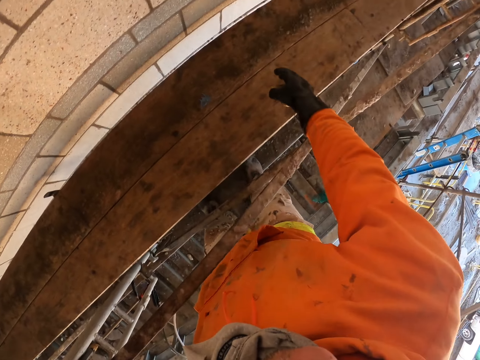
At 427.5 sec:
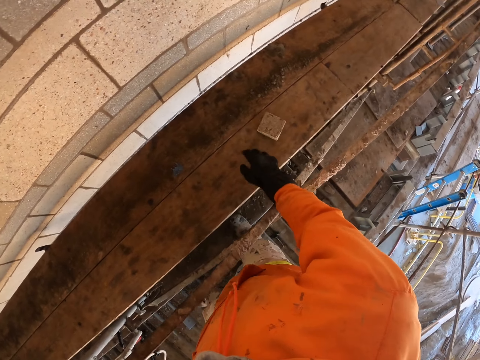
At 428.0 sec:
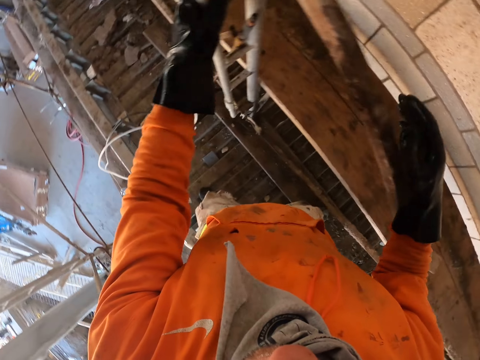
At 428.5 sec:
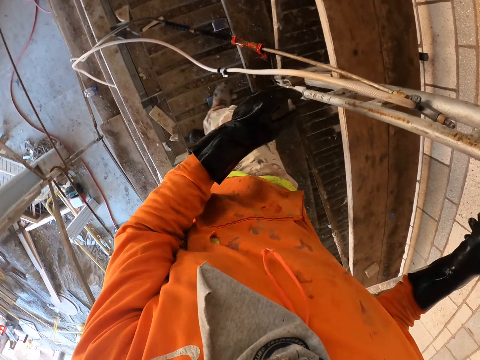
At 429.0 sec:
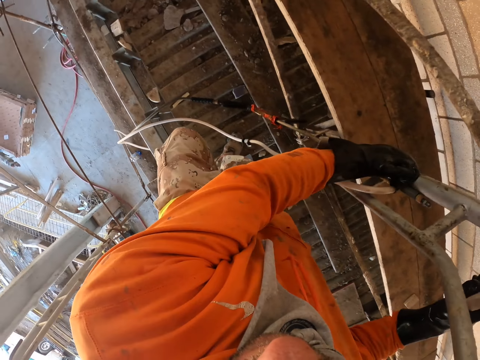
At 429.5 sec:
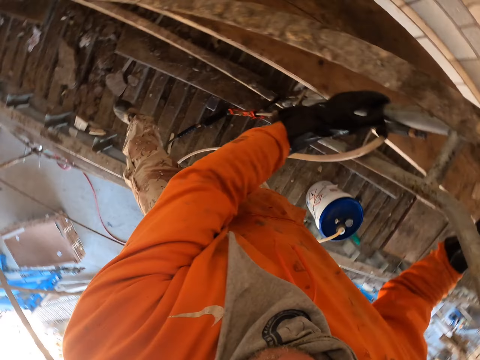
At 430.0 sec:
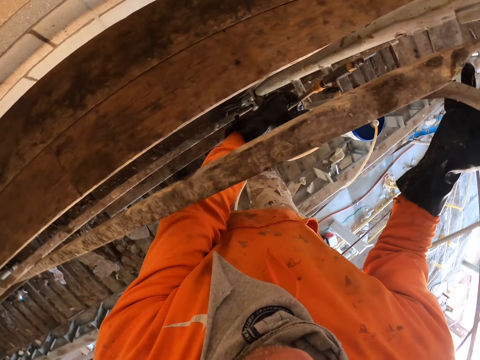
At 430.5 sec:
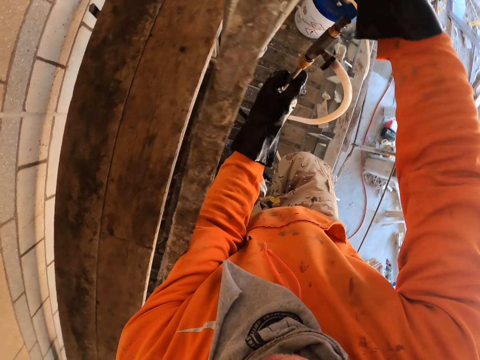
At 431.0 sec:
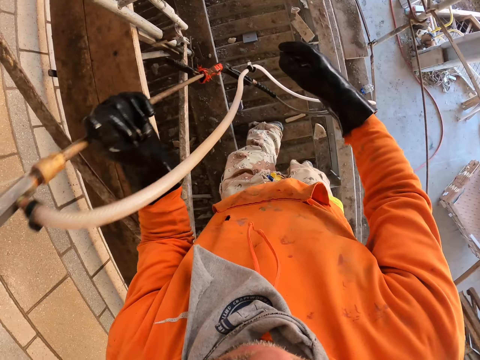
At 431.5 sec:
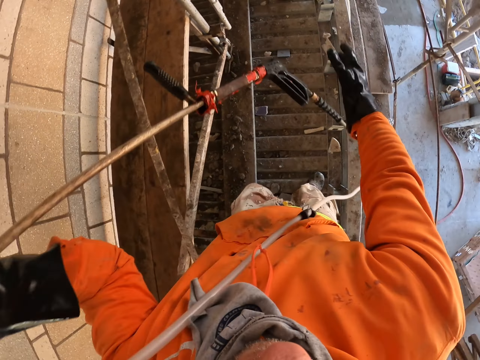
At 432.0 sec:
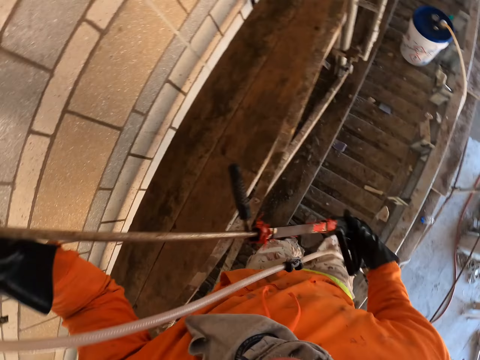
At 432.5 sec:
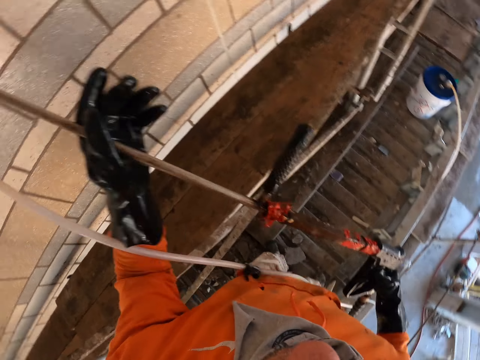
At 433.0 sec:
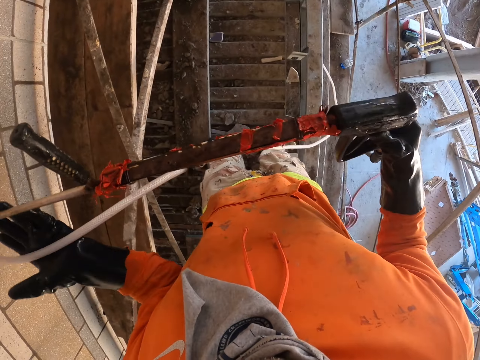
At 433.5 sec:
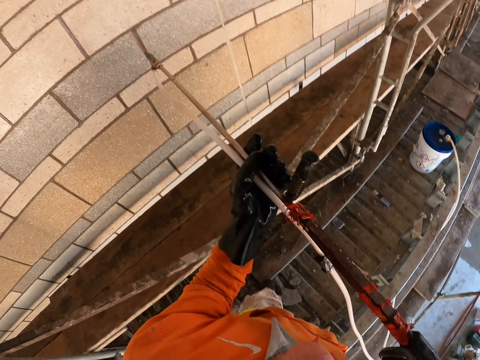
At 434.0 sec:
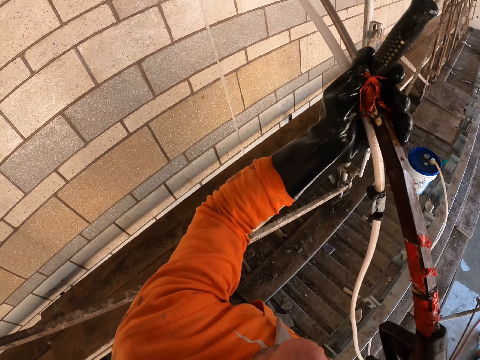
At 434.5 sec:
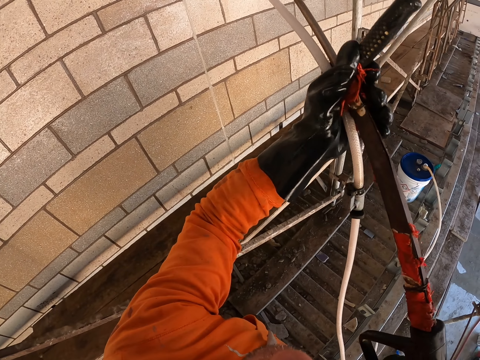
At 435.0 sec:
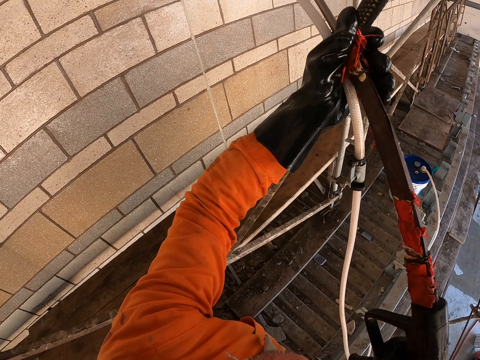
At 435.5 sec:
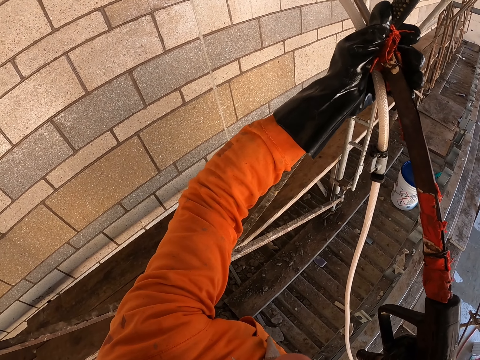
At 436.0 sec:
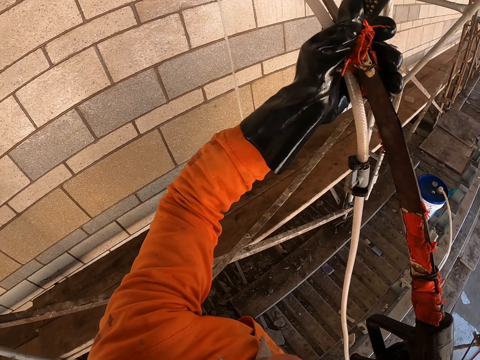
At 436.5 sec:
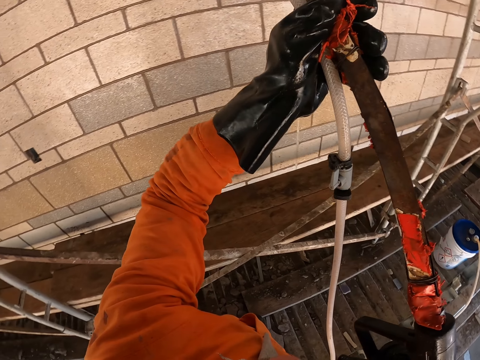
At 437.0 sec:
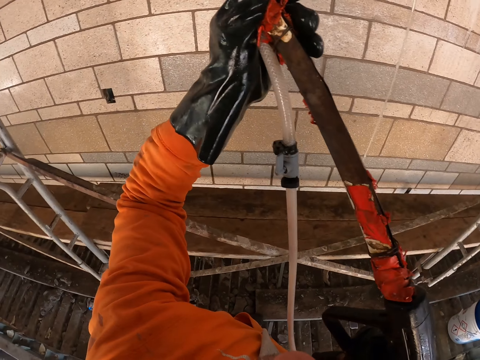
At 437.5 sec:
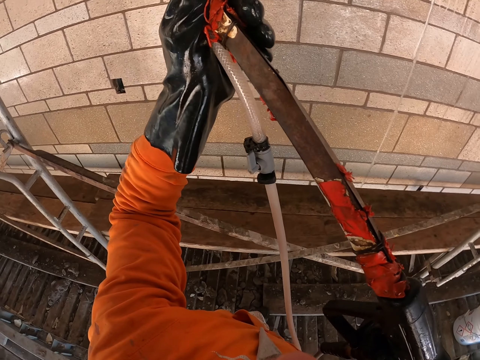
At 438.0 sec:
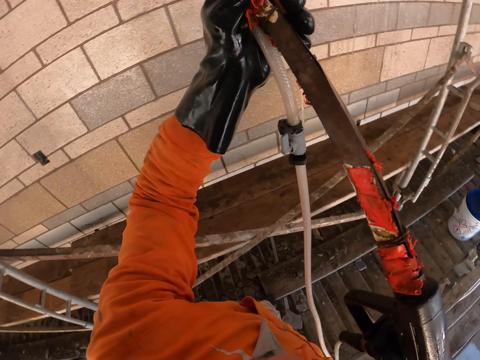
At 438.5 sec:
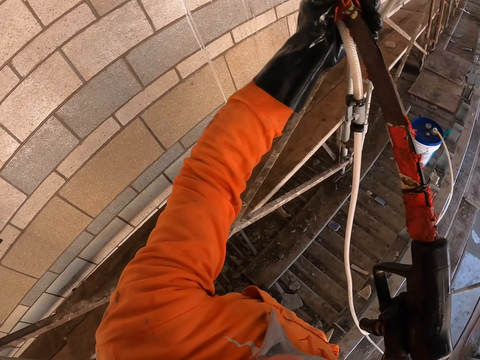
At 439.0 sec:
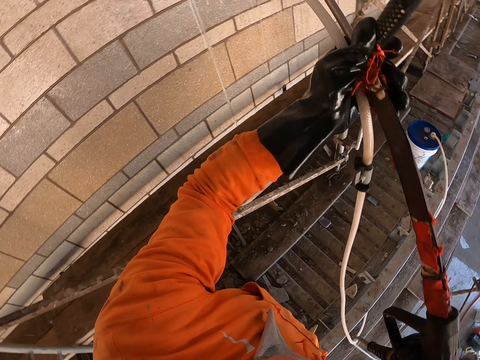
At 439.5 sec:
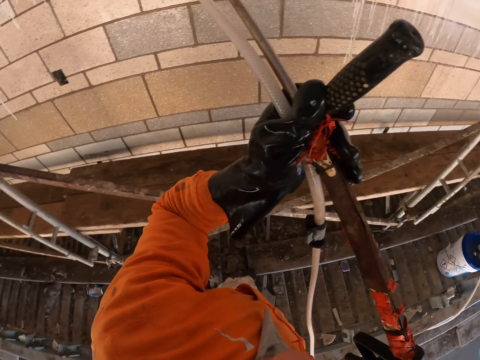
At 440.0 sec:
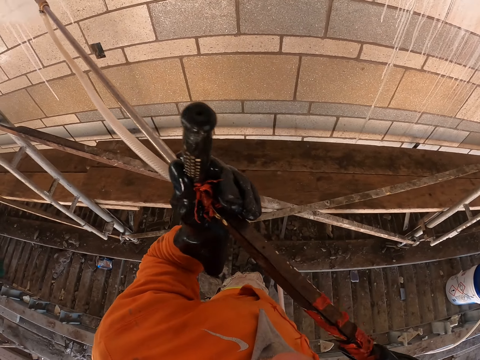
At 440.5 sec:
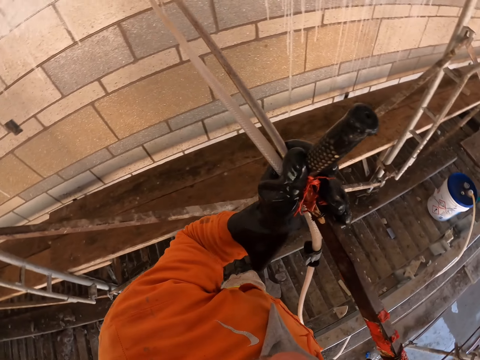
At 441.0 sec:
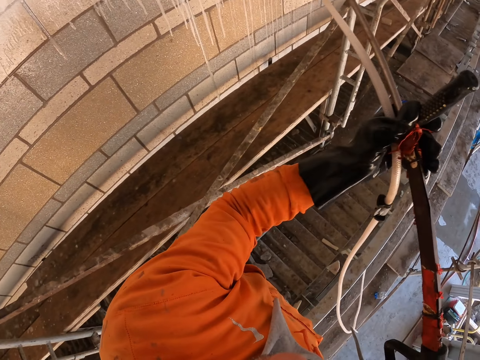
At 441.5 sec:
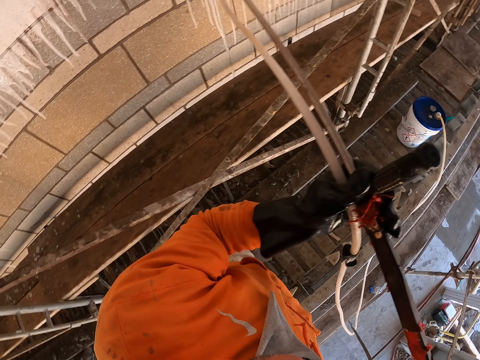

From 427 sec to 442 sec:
The camera wearer puts down the scrubbing sponge. He moves around. He picks up a paint spray gun or pressure washer with his left hand. He washes the wall. He sprays paint on the wall with the paint spray gun.

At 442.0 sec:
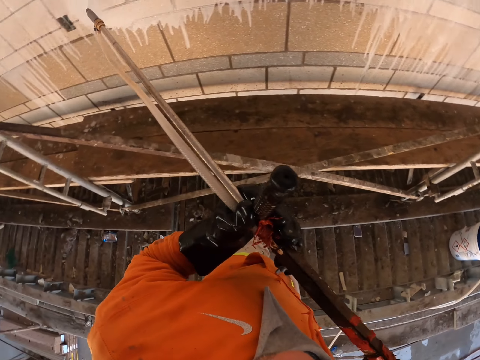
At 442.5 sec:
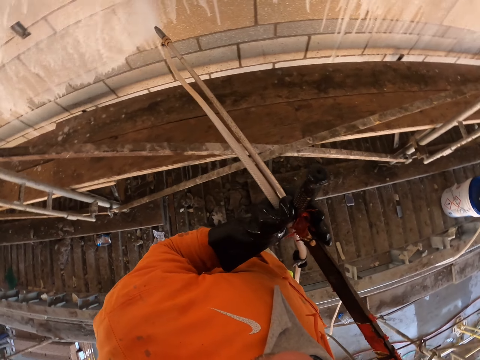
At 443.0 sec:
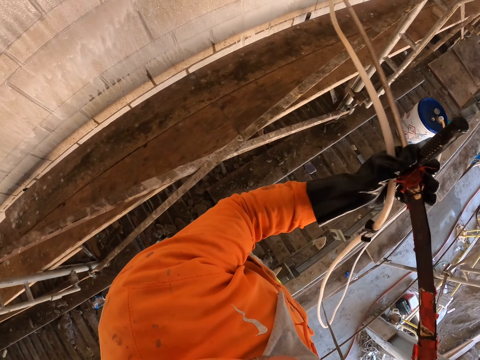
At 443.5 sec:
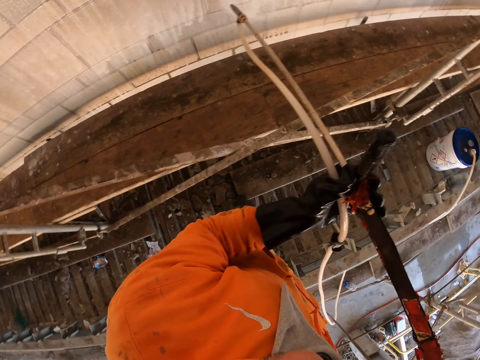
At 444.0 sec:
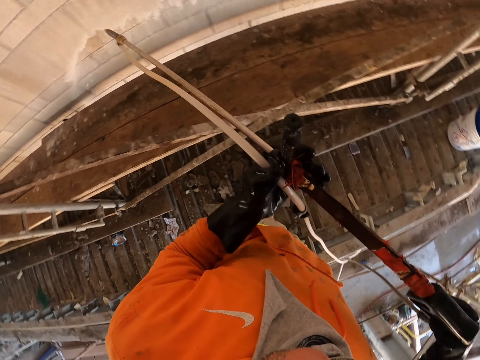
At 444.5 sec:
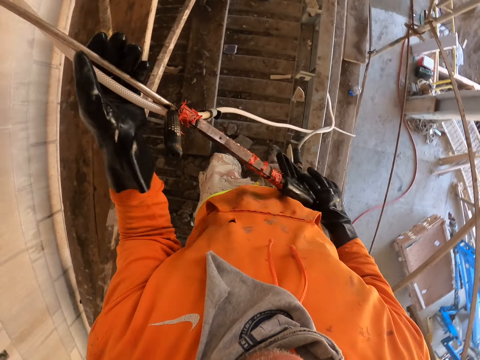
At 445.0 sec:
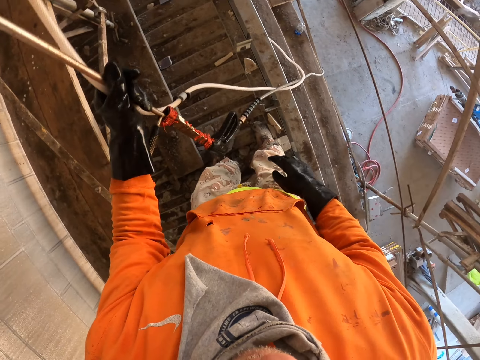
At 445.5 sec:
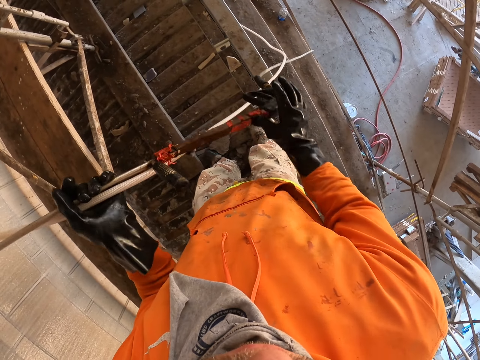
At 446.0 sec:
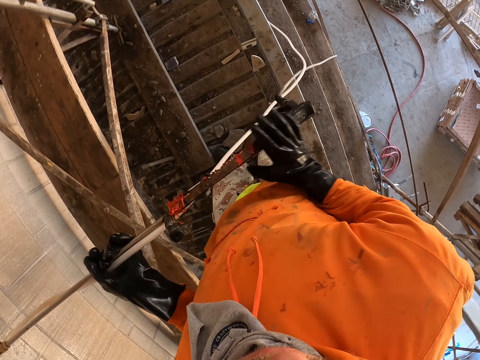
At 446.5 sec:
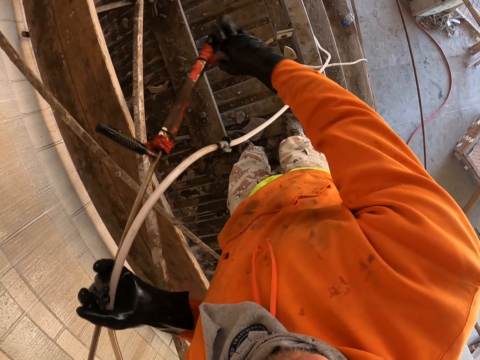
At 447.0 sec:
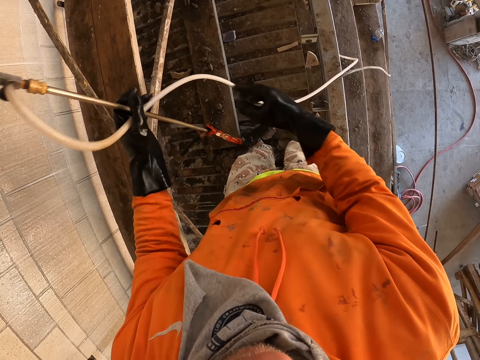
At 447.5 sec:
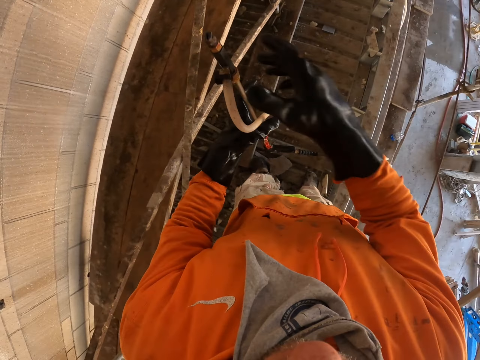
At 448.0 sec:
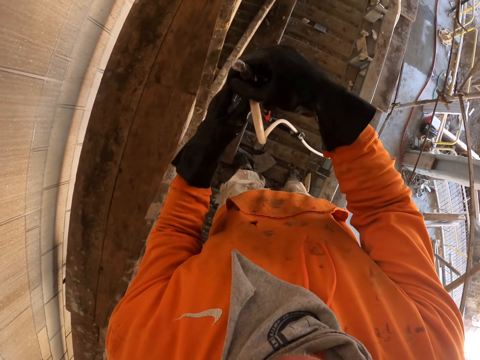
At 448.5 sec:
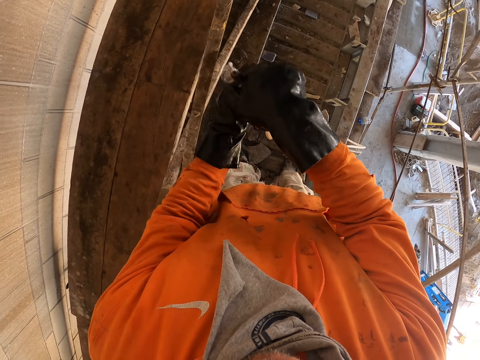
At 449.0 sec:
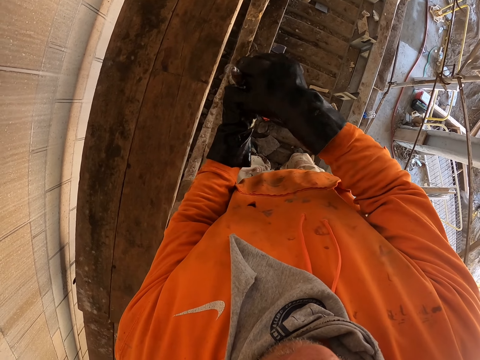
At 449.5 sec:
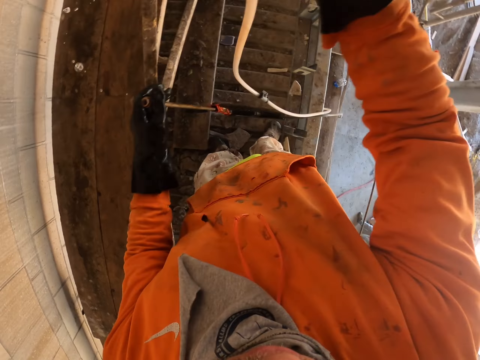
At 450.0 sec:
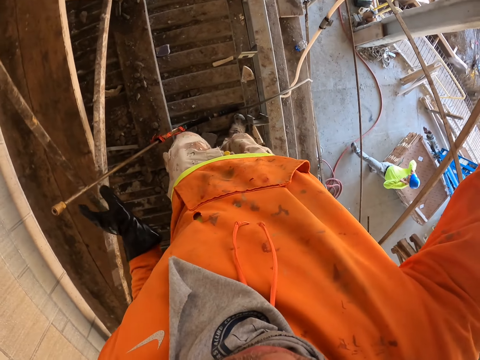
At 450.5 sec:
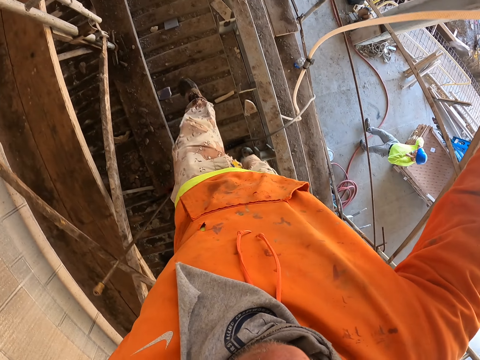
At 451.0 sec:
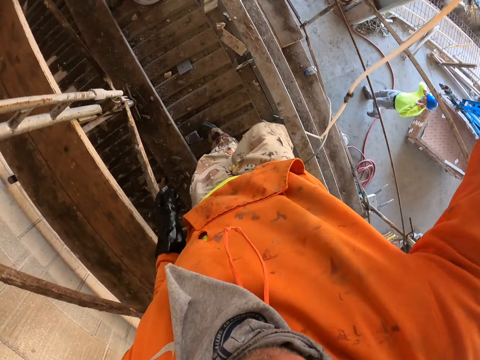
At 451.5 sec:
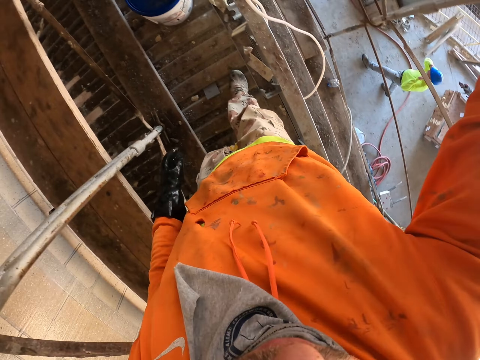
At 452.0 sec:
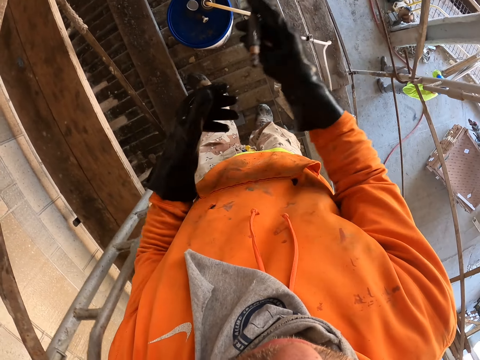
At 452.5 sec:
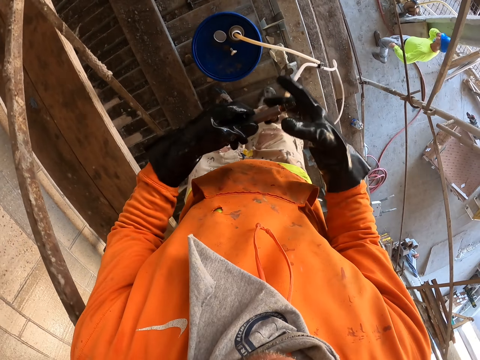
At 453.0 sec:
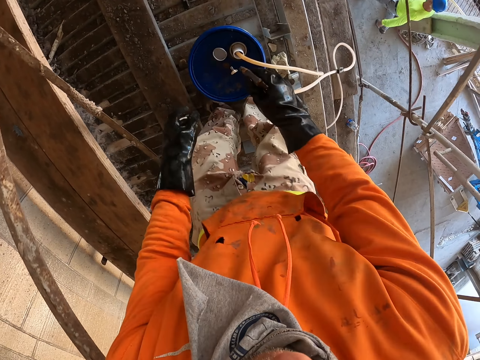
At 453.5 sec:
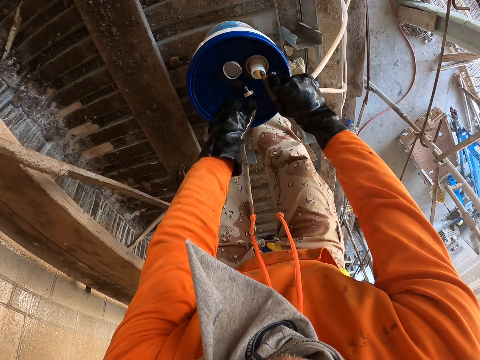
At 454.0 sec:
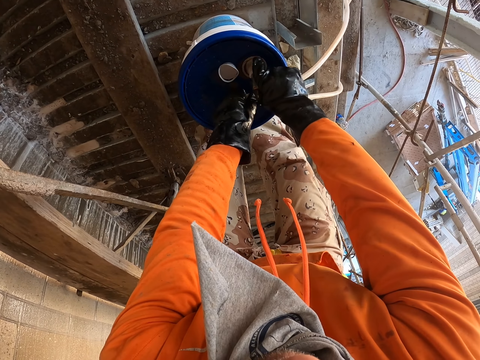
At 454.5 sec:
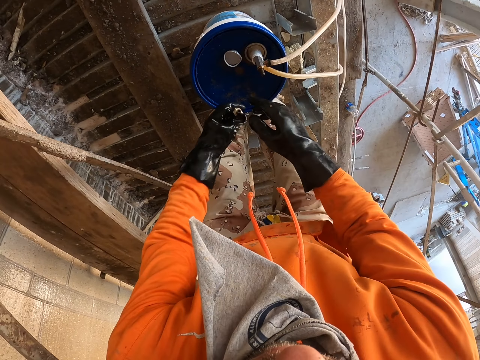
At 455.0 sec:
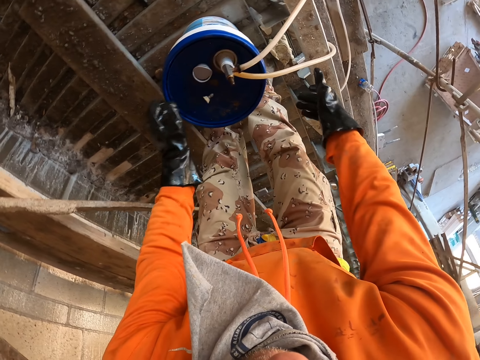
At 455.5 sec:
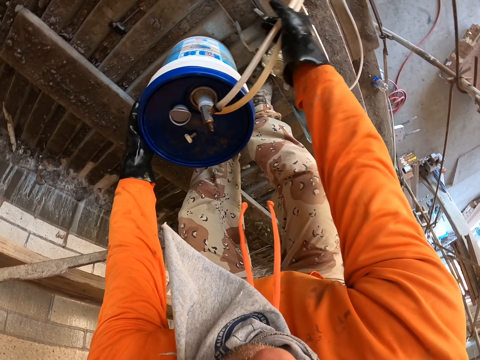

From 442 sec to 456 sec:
The camera wearer dismantles the pressure washer. They remove the hose tube pipe from the paint spray gun. They hold the pipe. They put the hose tube pipe in the bucket of paint.
